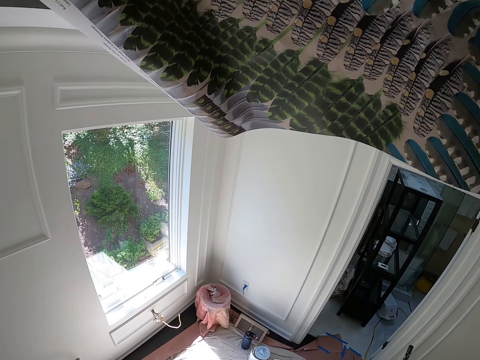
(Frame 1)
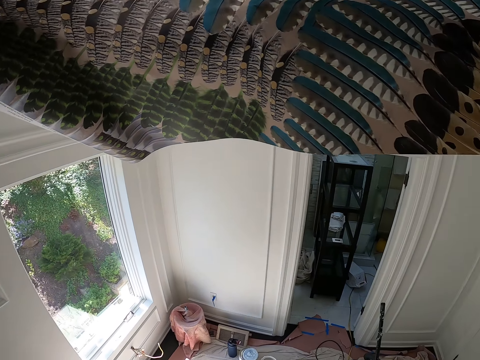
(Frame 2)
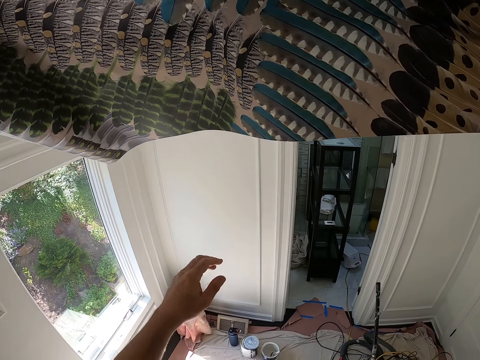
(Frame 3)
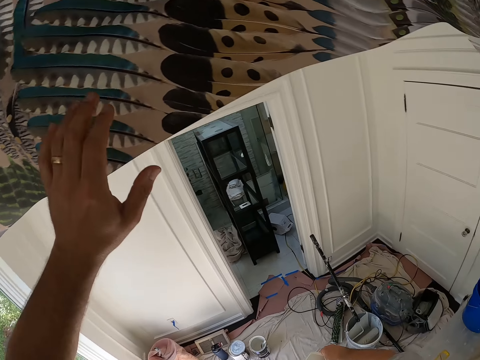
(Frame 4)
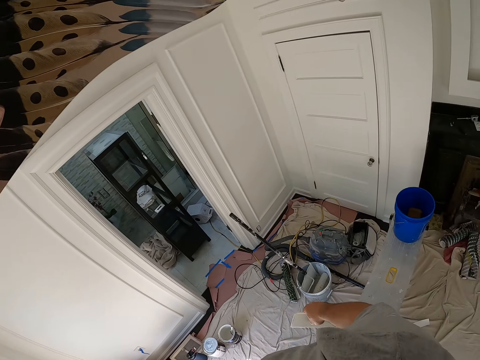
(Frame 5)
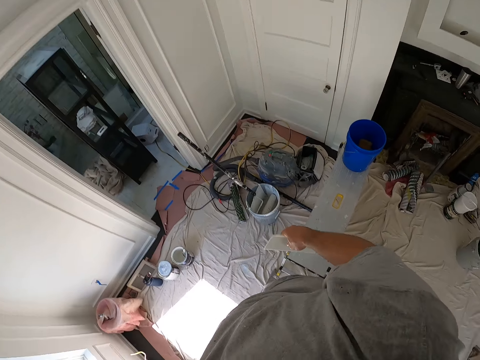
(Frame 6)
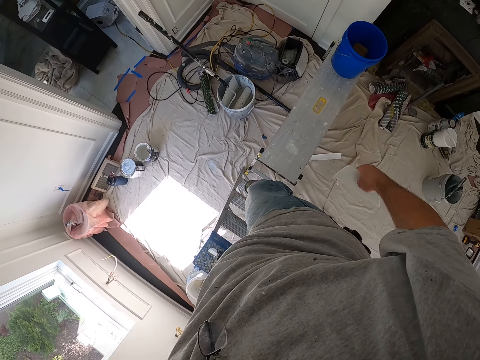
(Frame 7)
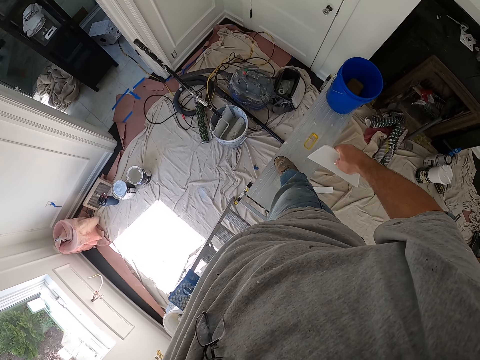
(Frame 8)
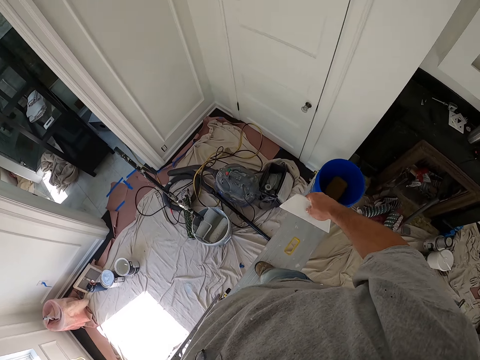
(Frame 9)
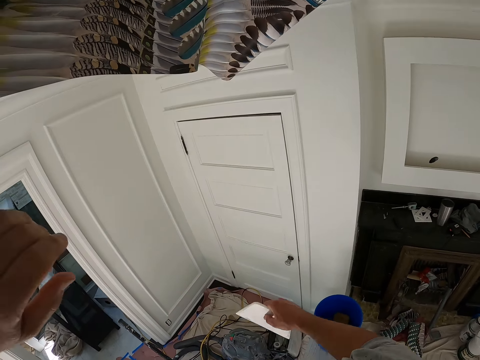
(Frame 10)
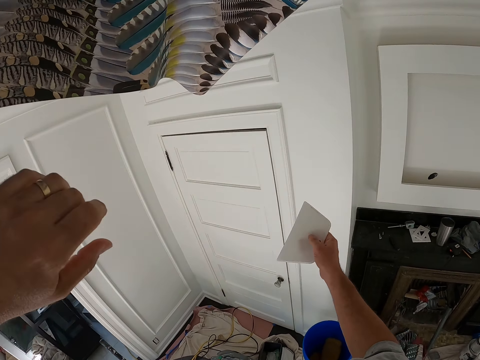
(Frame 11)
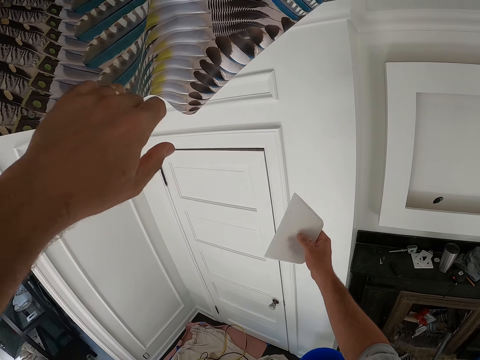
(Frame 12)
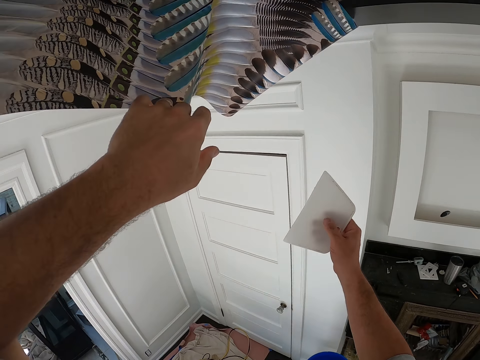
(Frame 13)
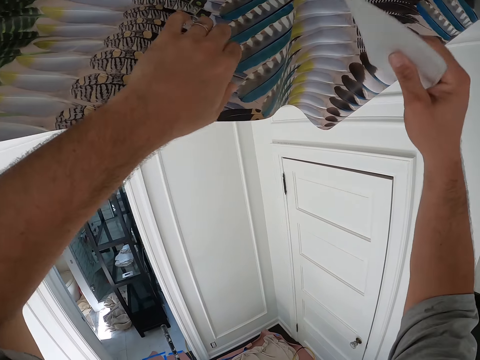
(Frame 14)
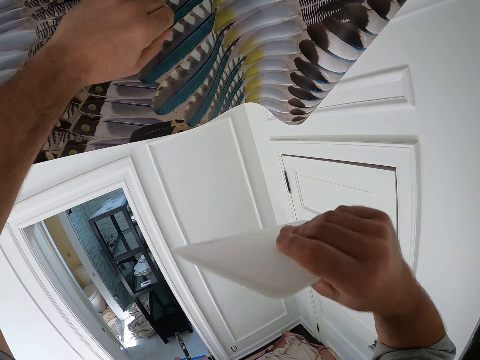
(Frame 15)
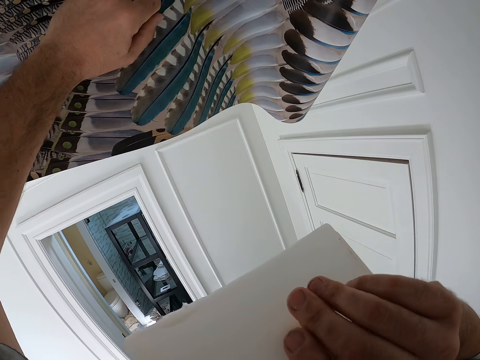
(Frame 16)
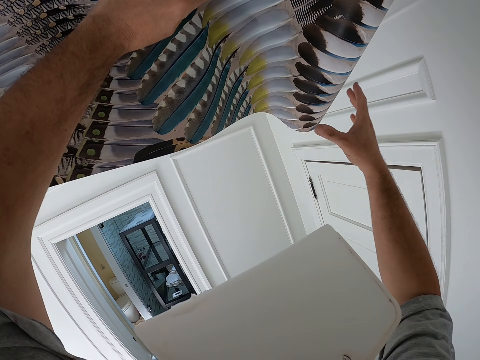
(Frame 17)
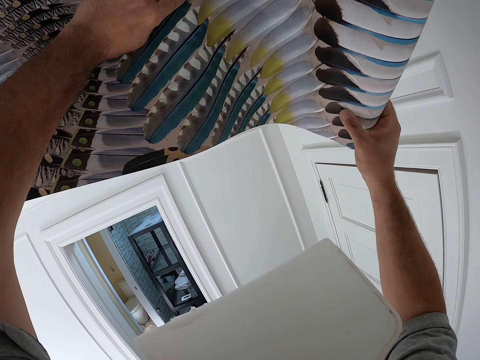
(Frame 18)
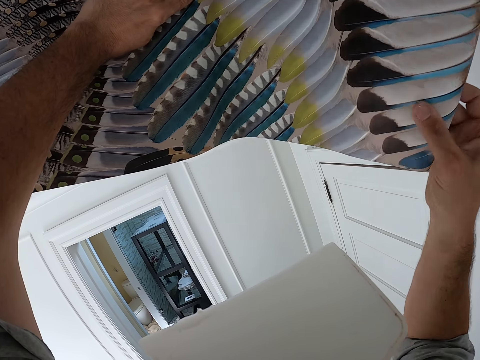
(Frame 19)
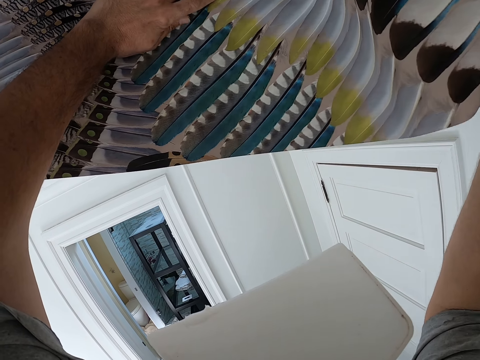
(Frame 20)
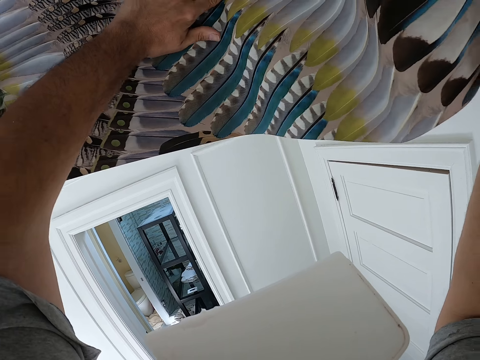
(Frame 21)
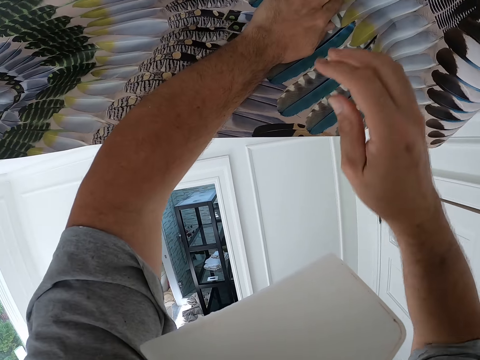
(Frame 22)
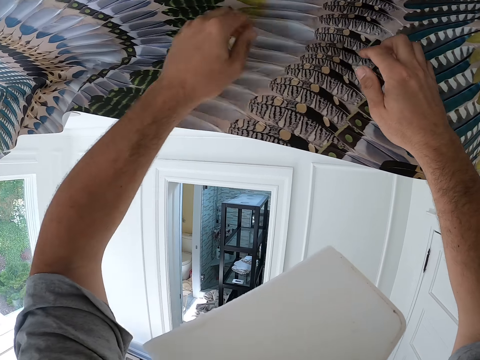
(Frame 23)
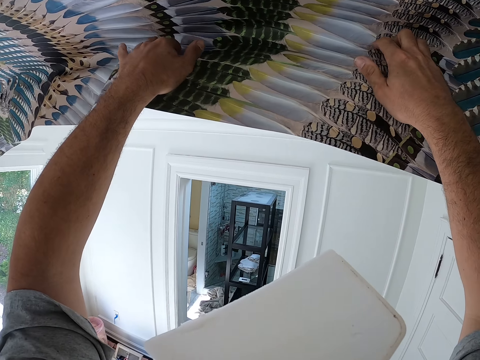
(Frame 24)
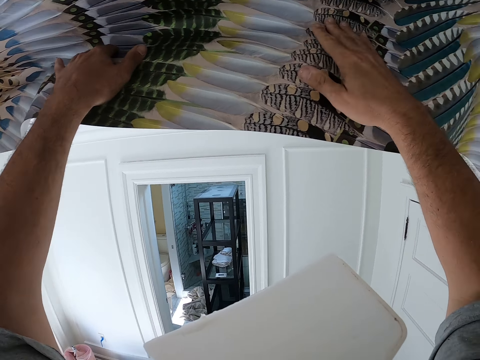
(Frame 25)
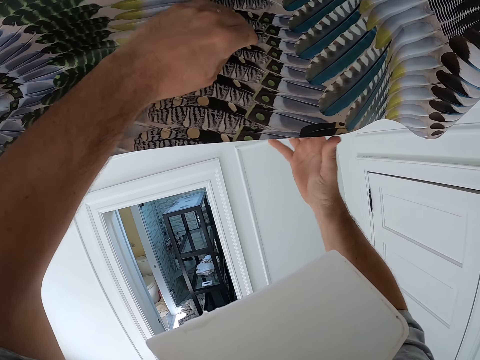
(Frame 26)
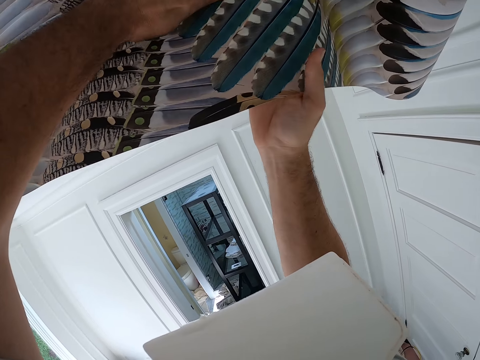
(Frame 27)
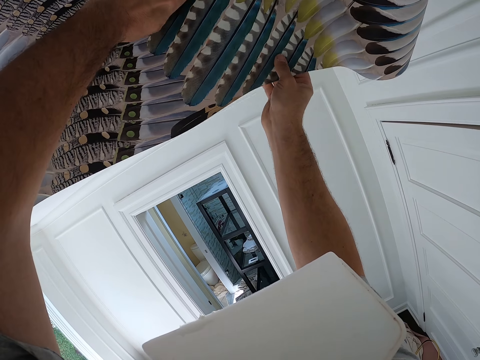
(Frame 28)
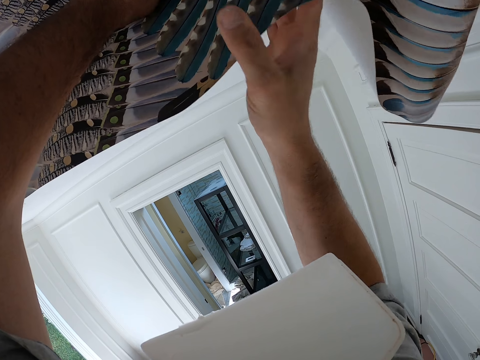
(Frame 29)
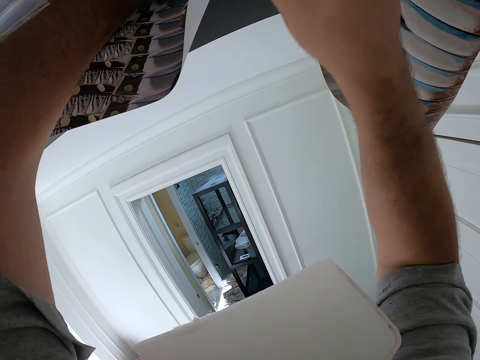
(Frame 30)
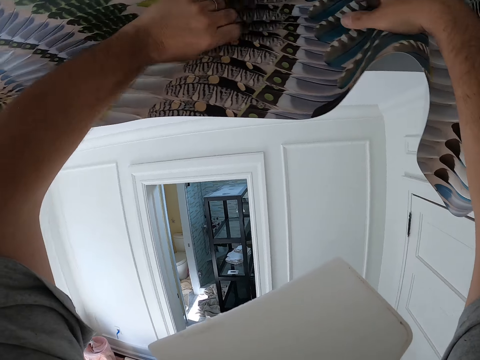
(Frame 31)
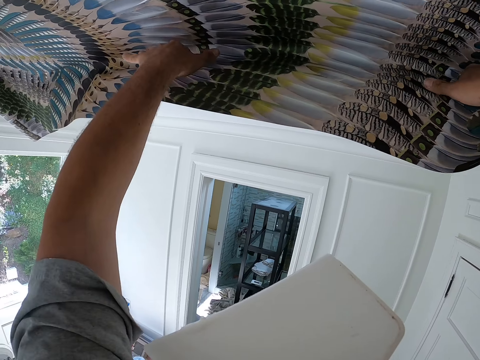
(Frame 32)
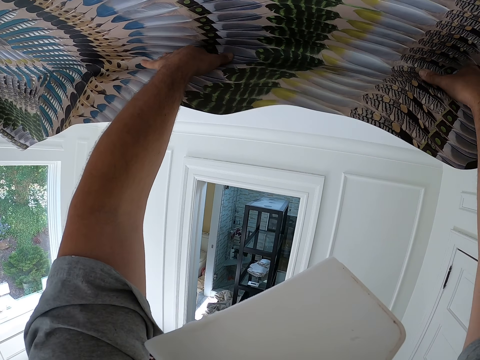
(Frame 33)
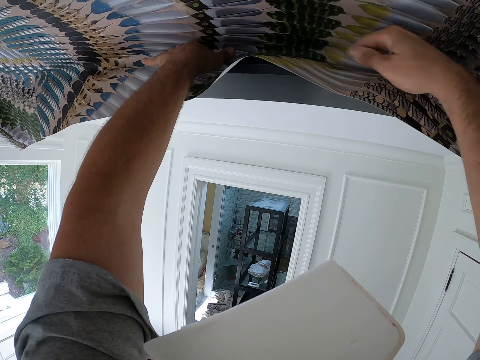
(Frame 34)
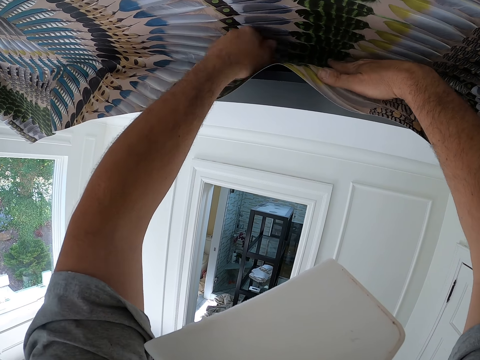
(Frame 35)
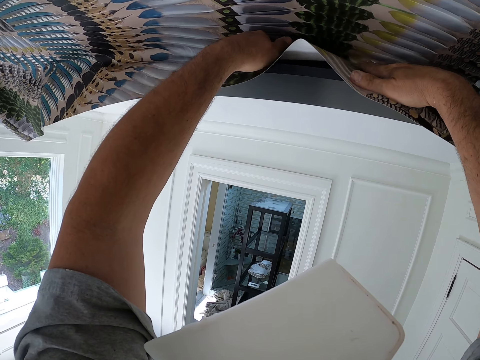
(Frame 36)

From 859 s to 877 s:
The camera wearer places his left hand on the ceiling wallpaper. He moves from a ladder to the bench. He walks on top of the aluminum platform ladder. He places his left hand on the ceiling wallpaper and raises the wallpaper smoother in his right hand. He puts the wallpaper smoother in his mouth with his right hand. He adjusts the edge of the ceiling wallpaper with his right hand. He tucks the ceiling wallpaper into the ceiling with both hands. He adjusts the edge of the ceiling wallpaper with both hands. He tucks the ceiling wallpaper into the ceiling with both hands.

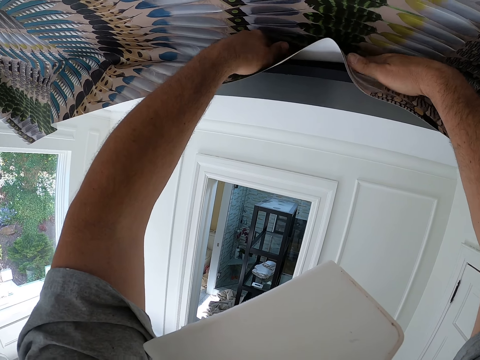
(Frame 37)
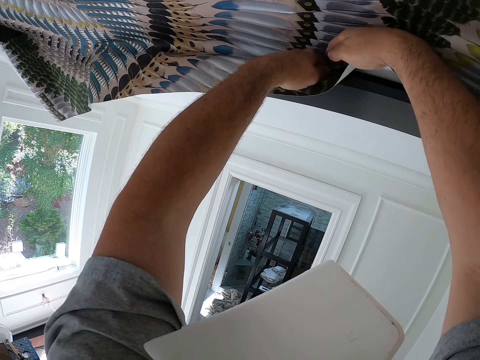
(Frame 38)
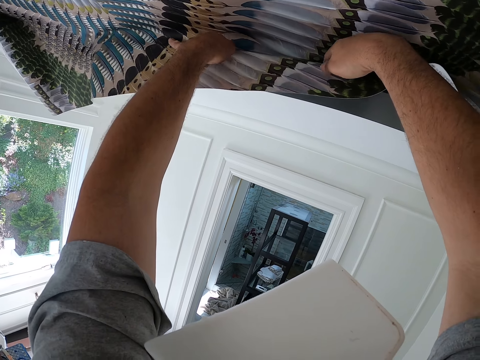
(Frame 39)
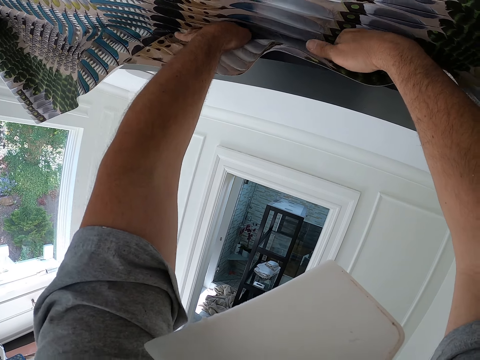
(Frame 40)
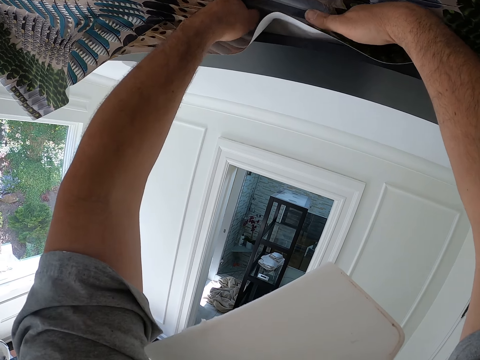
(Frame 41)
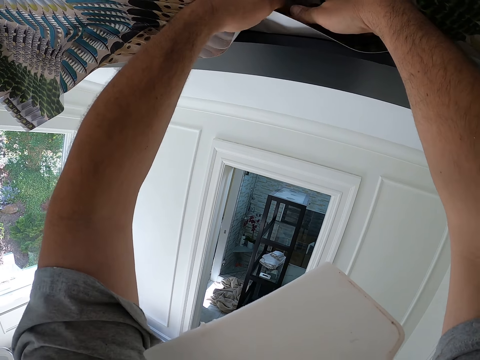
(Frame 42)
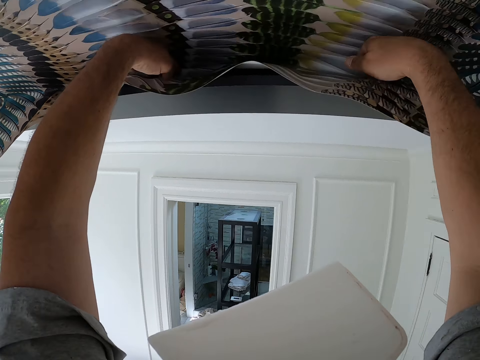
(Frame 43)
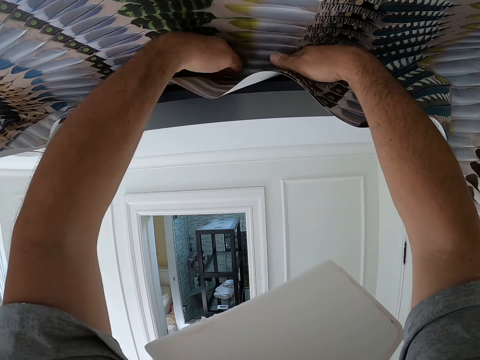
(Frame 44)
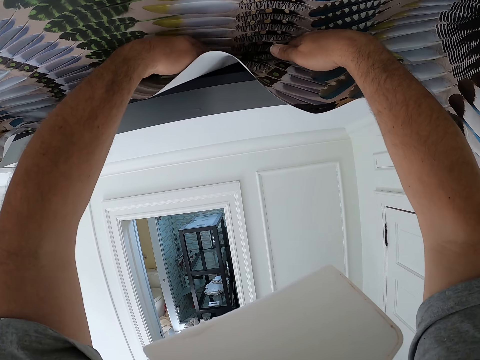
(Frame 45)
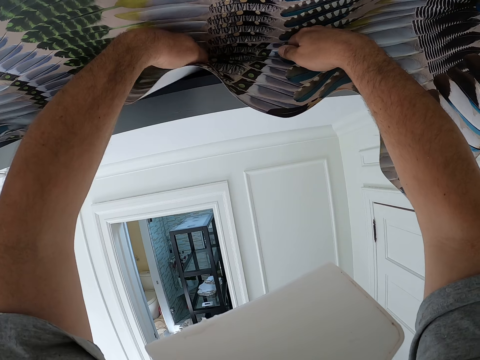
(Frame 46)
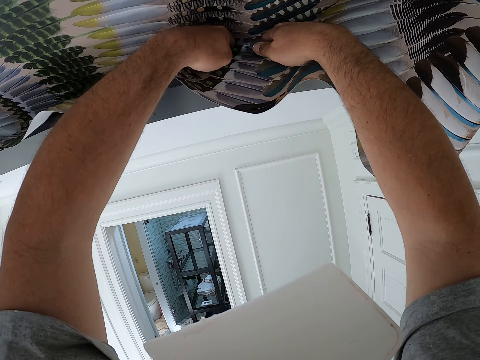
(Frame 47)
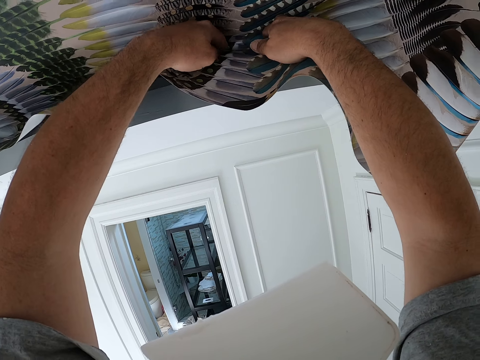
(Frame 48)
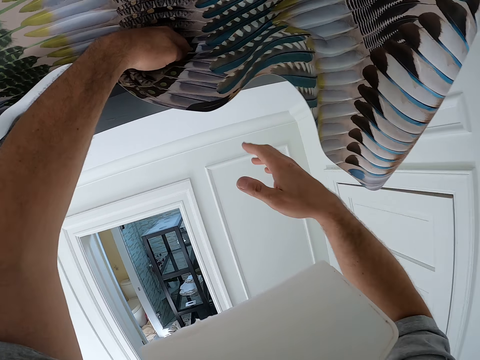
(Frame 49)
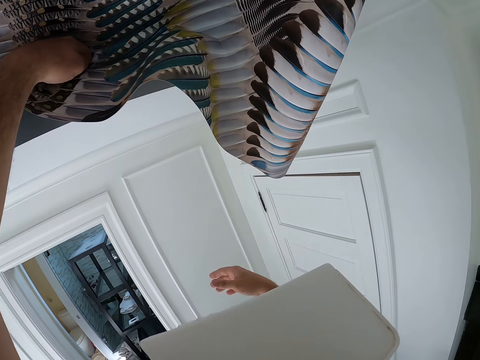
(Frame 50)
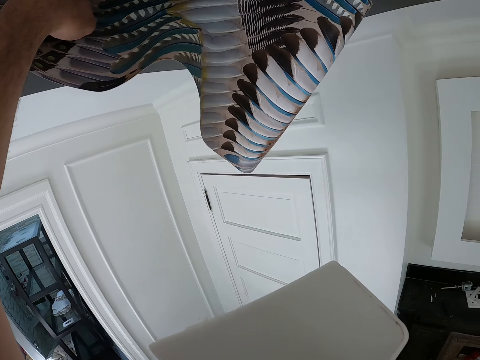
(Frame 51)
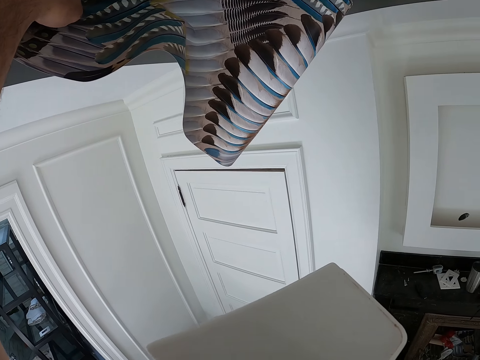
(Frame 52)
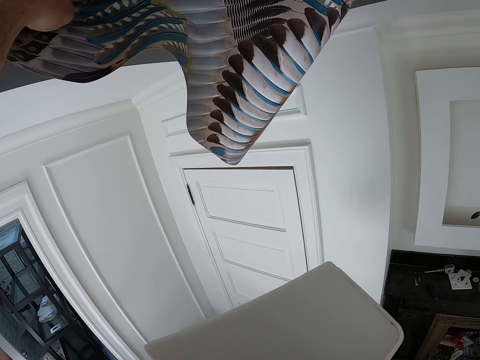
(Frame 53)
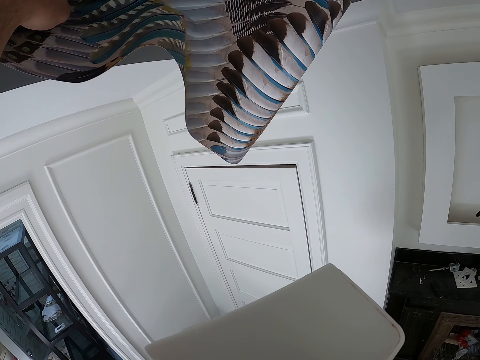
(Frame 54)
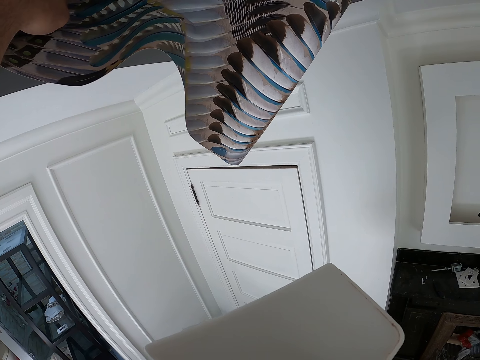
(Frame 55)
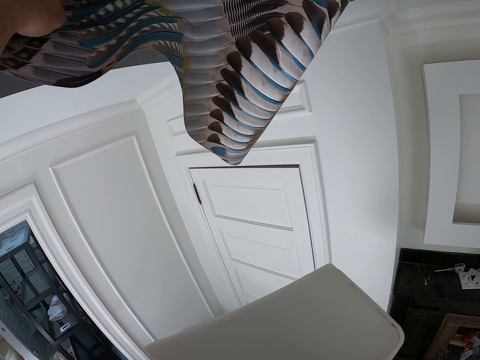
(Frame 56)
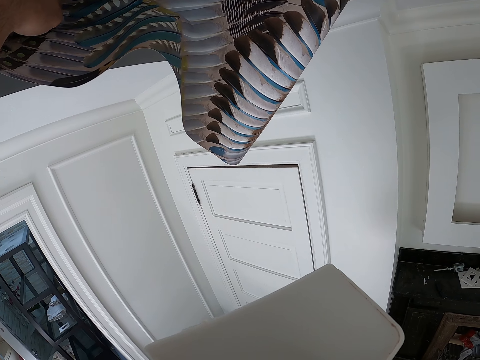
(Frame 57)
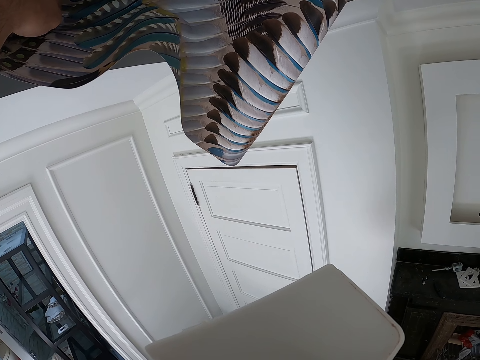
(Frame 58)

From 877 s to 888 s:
The camera wearer removes his right hand on the ceiling wallpaper.
